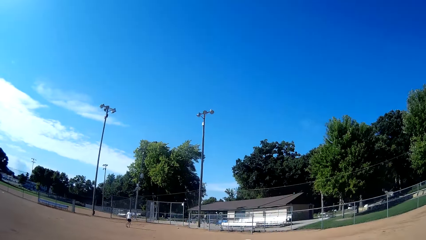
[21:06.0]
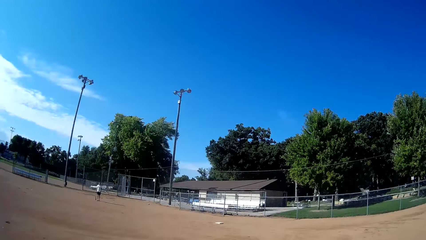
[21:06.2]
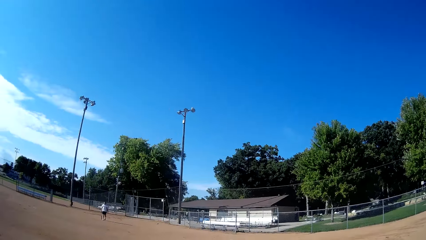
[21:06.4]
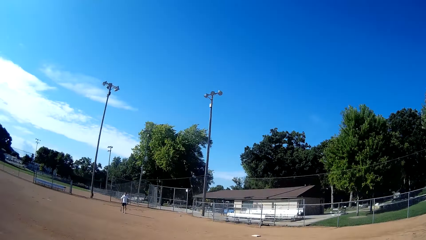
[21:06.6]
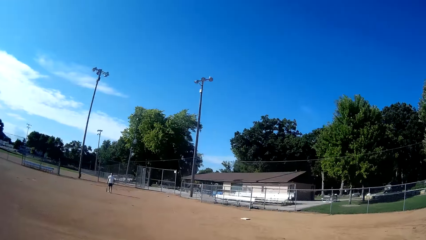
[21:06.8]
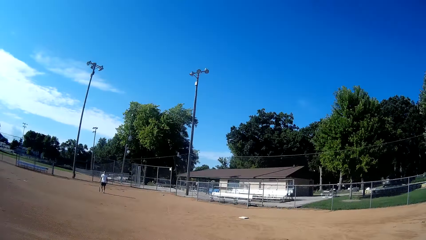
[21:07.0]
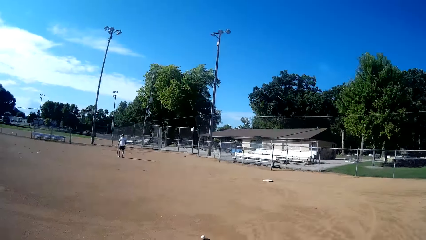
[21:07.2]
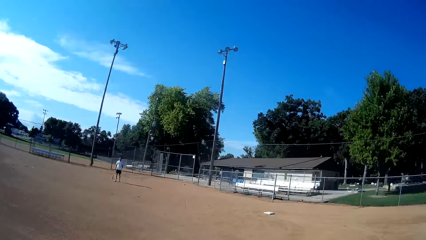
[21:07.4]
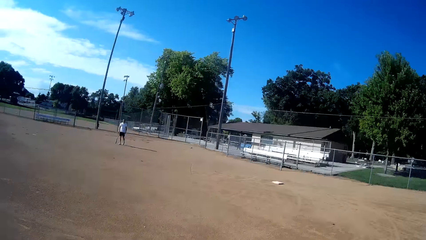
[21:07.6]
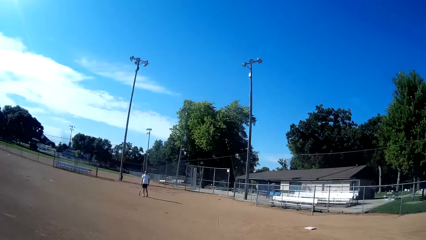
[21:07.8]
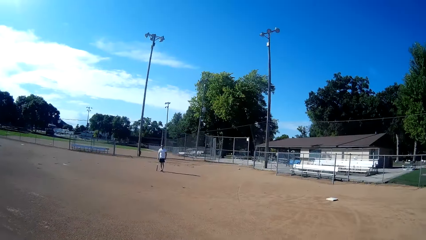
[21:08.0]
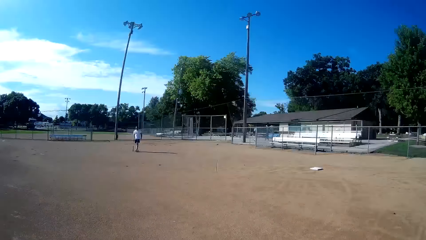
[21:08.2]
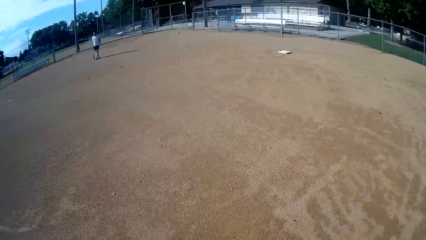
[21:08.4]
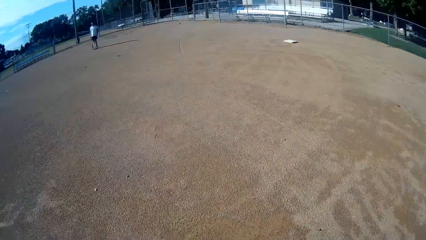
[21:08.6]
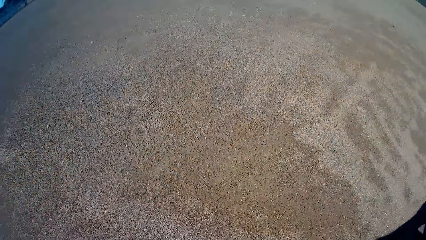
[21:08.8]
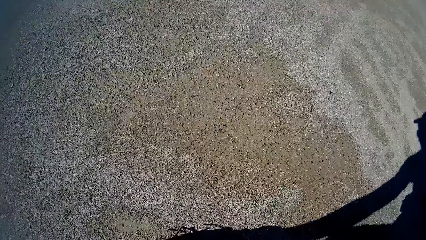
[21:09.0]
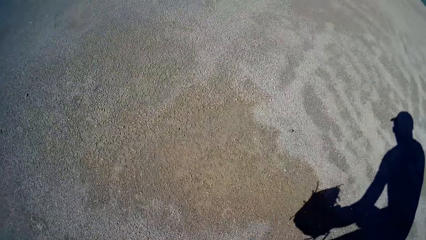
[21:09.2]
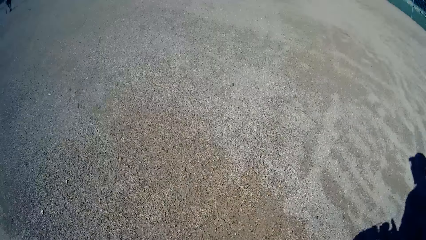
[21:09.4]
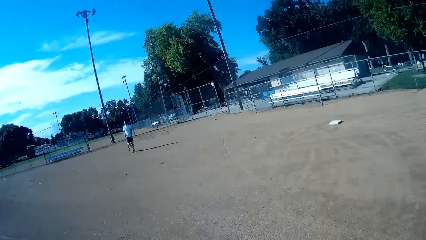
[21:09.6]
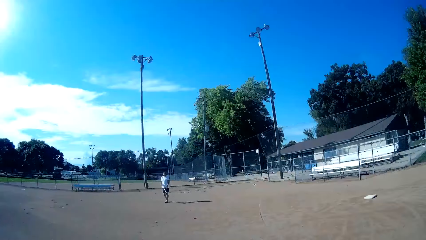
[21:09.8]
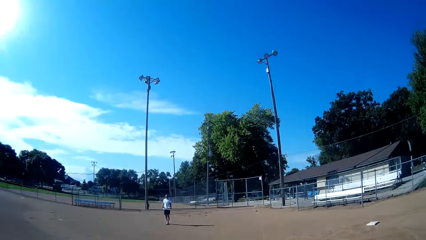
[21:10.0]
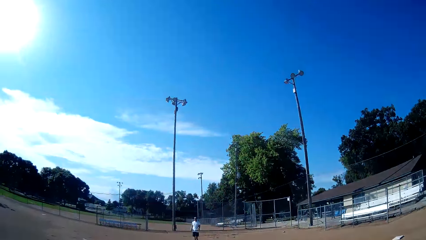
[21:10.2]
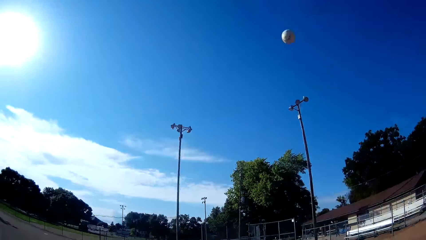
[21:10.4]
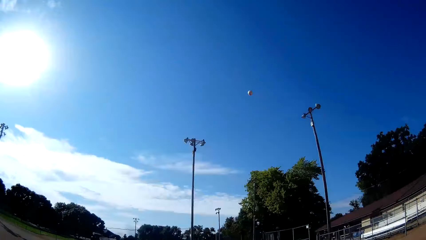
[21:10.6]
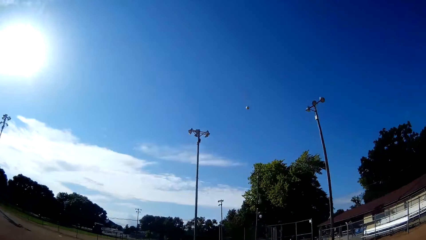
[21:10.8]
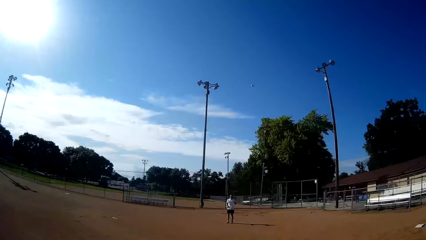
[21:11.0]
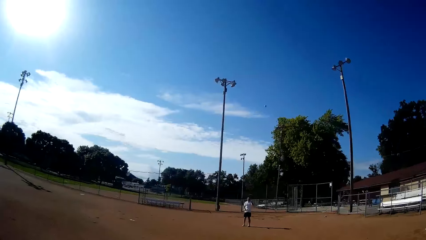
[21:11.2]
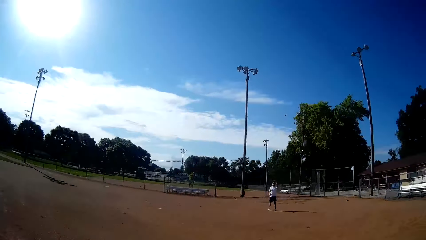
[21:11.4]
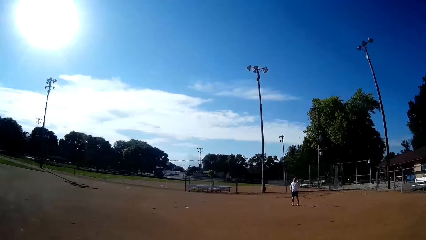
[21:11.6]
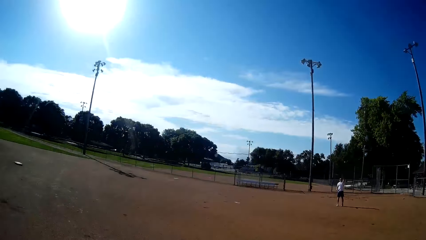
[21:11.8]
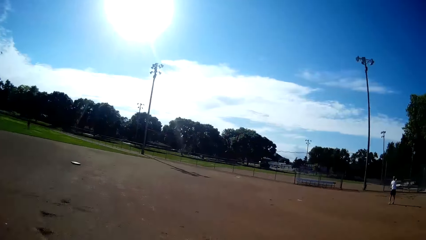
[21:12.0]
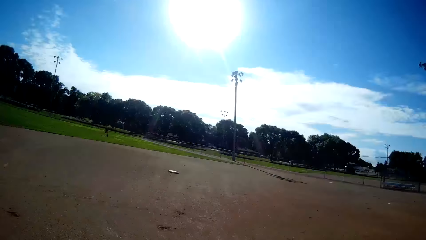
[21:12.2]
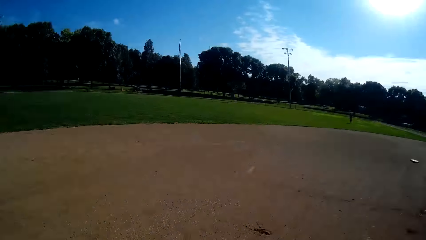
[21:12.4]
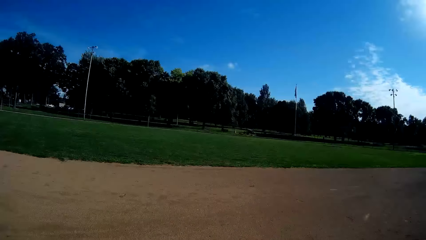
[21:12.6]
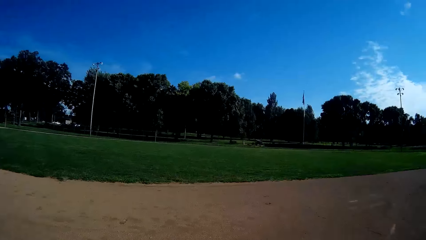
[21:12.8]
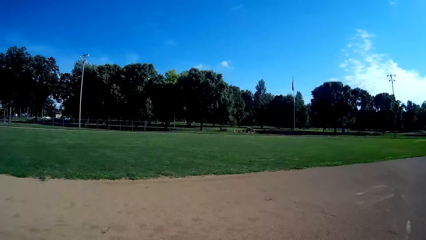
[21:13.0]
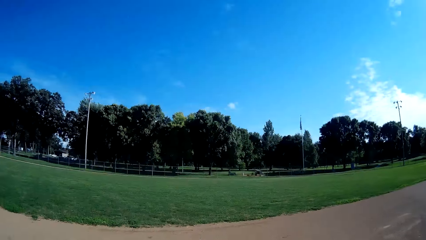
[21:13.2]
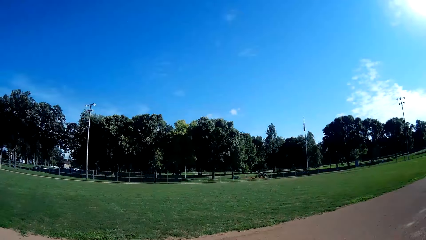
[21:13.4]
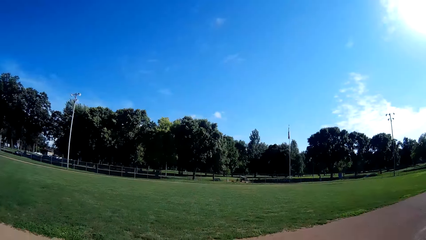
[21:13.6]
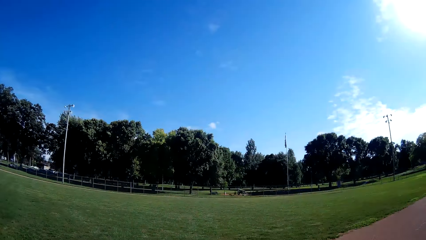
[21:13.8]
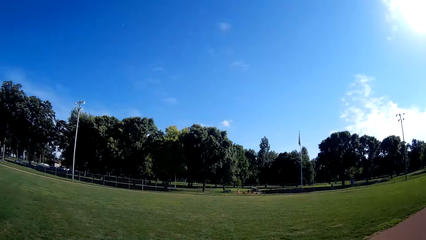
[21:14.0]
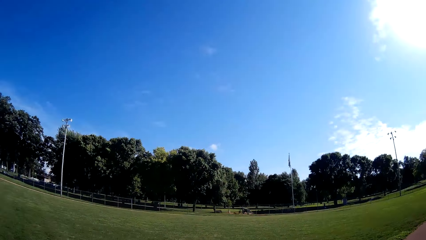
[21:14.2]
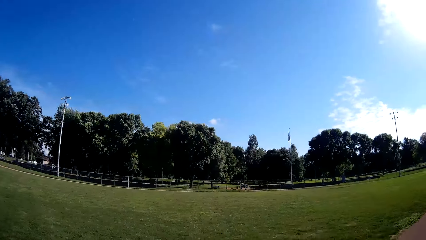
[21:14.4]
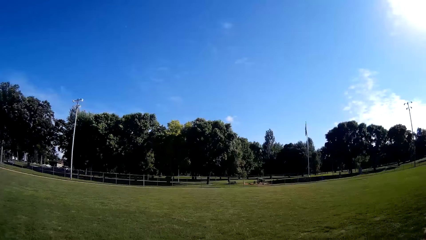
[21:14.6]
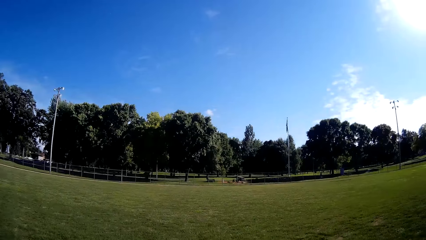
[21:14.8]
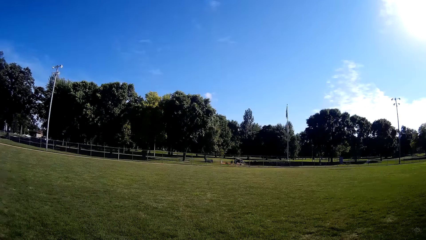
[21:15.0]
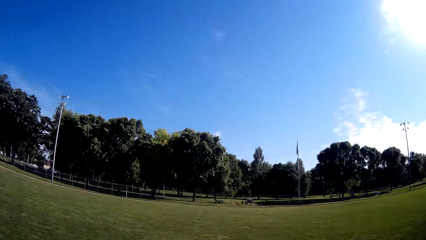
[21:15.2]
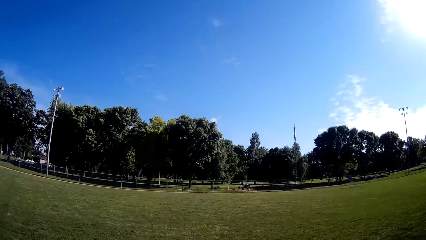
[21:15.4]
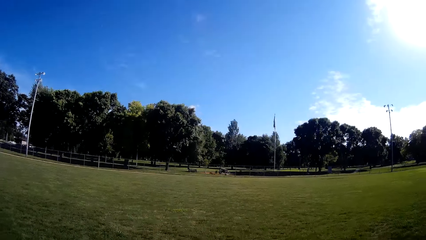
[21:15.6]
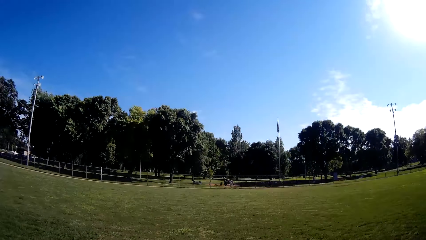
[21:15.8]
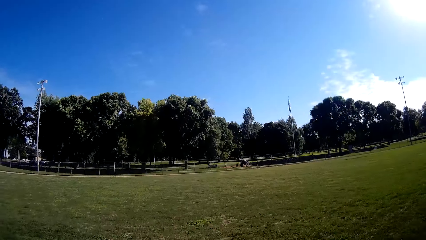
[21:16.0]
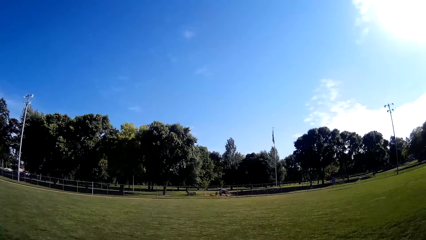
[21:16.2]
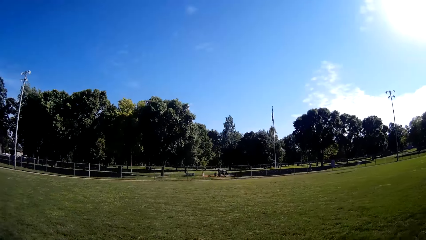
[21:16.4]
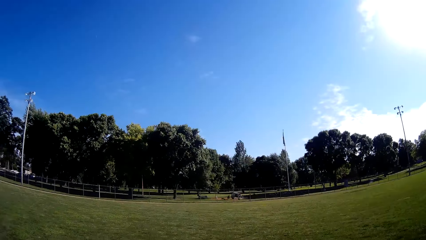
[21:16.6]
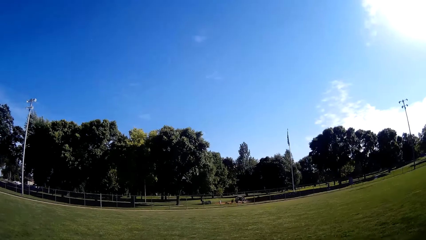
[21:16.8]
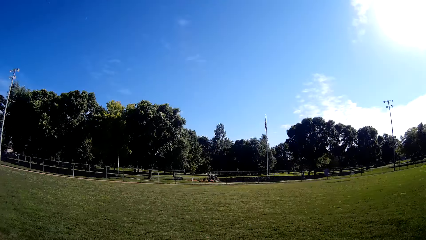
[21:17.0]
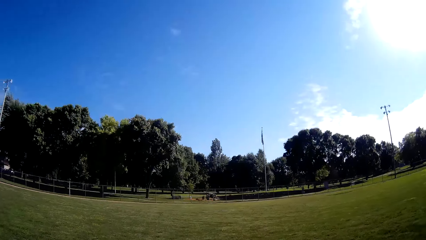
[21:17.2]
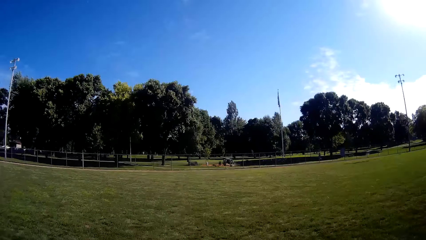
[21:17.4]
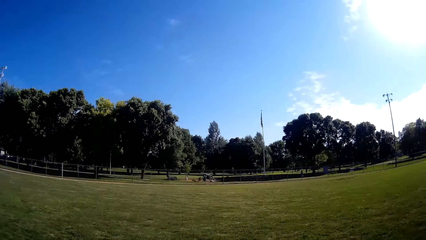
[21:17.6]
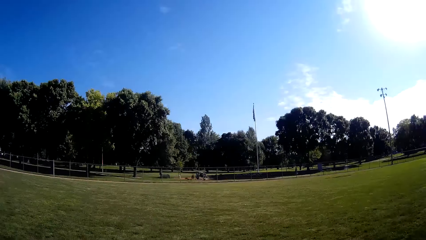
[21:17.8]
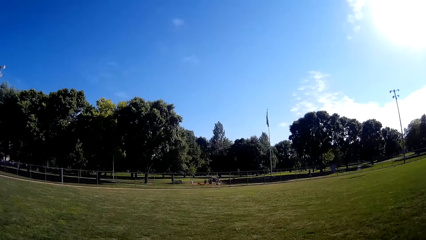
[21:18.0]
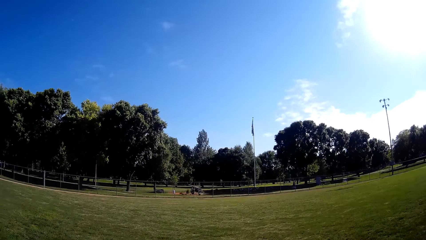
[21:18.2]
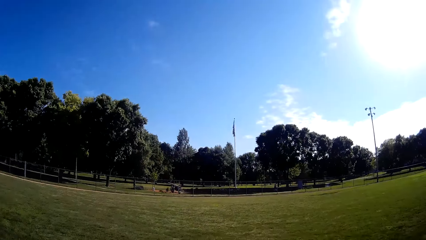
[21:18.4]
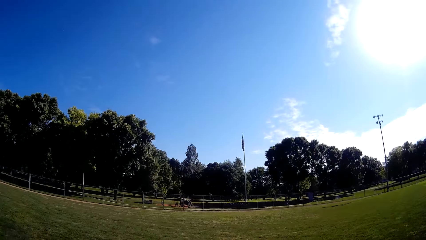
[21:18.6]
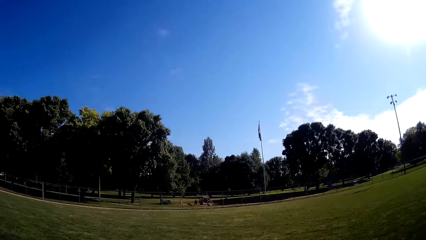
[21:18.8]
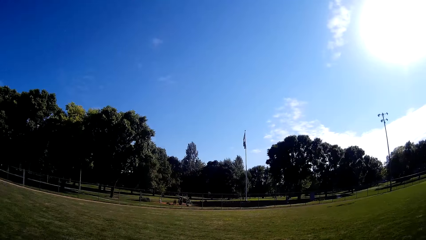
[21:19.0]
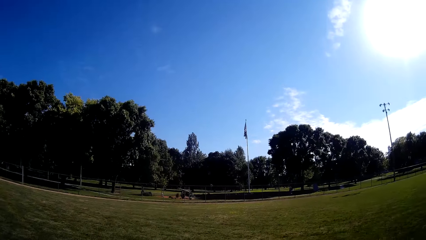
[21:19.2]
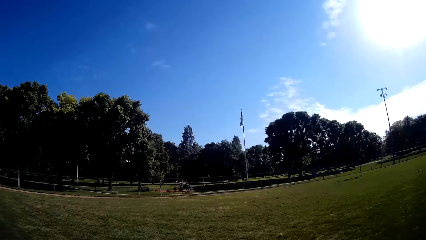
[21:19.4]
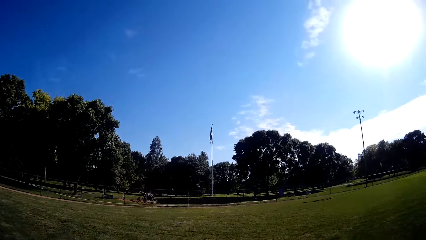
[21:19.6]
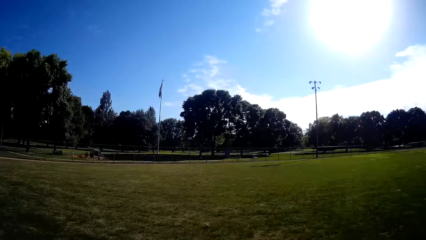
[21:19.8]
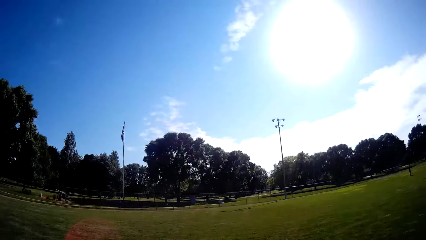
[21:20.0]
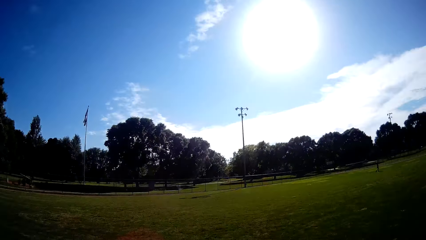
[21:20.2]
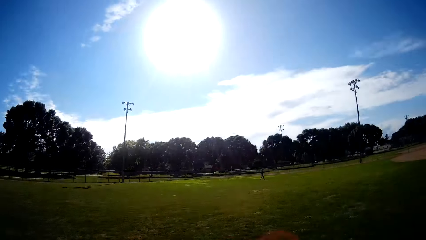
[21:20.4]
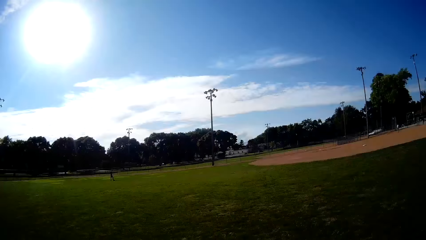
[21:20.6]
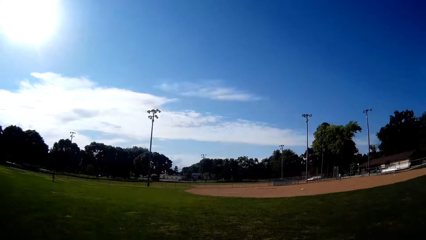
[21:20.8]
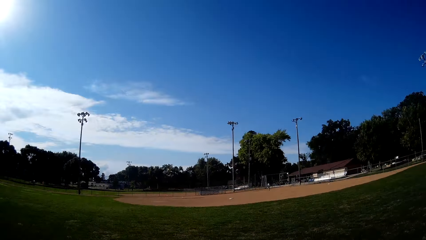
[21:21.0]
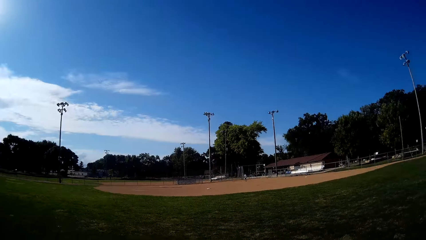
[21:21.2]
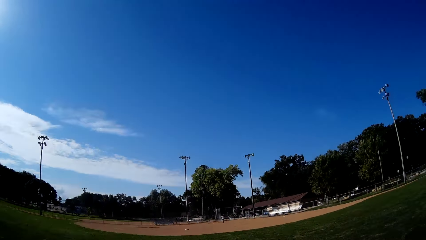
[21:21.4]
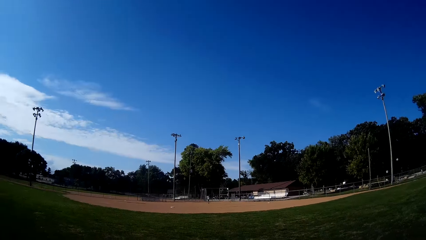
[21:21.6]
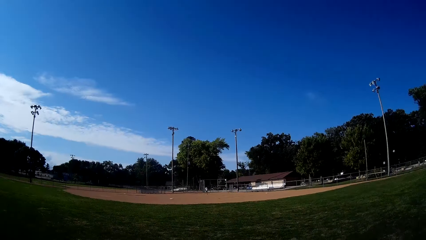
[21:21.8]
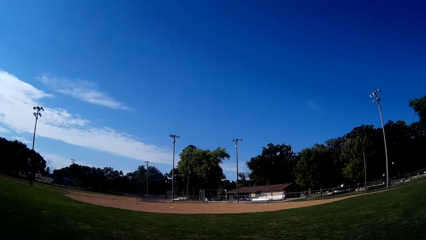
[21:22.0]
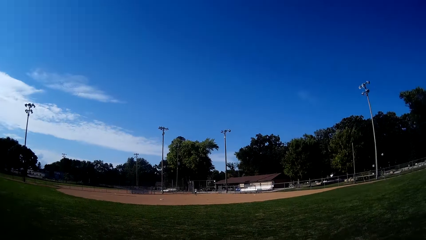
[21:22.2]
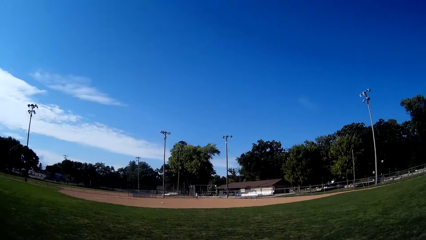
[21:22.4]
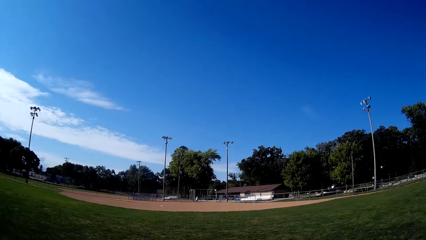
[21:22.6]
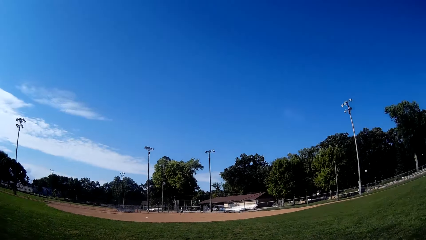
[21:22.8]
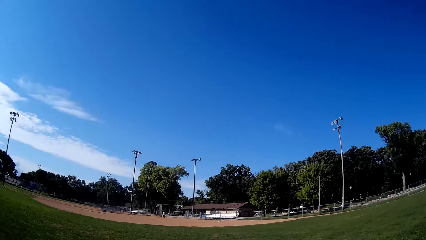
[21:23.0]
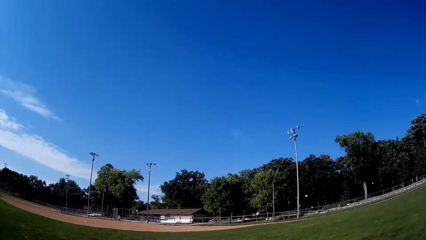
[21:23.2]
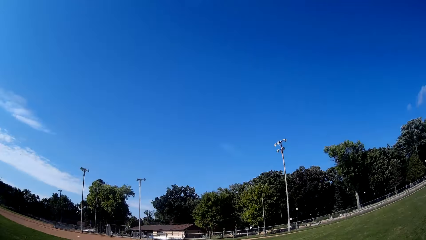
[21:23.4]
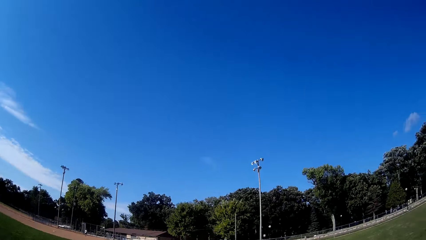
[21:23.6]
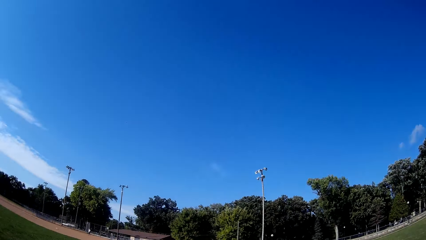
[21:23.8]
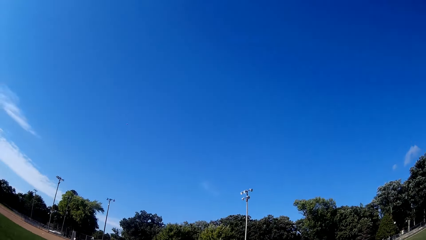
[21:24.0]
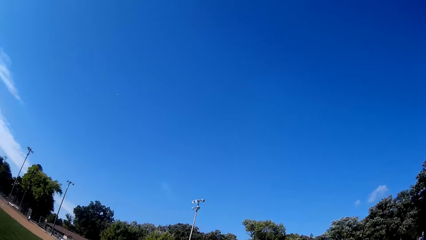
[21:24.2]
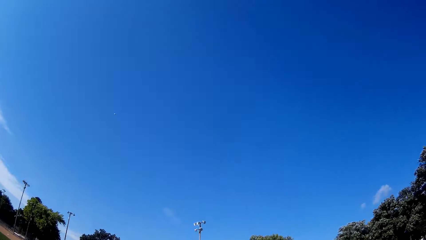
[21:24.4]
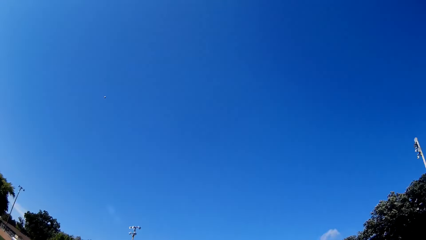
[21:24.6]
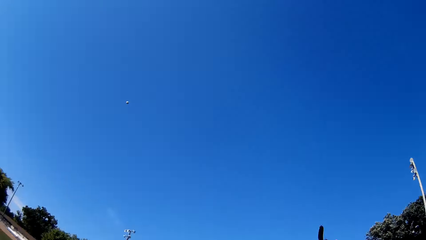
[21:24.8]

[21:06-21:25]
The man stands up. The camera wearer picks up the baseball. They pitch the baseball to the man. They run back to the outfield. They walk around the field. The man bats the baseball to the camera wearer. The camera wearer runs towards the direction of the baseball.
